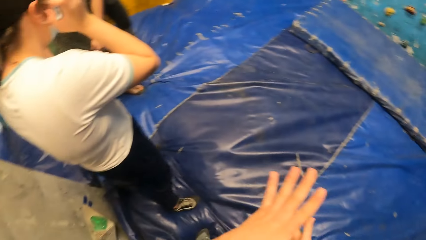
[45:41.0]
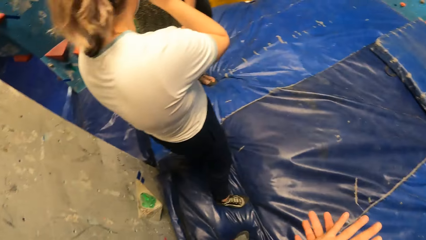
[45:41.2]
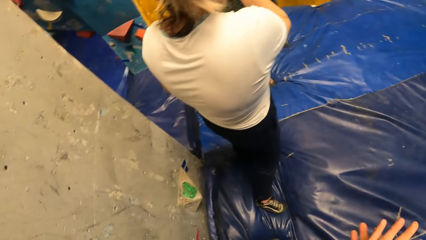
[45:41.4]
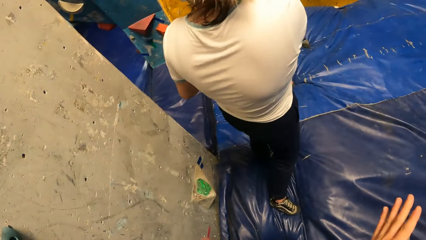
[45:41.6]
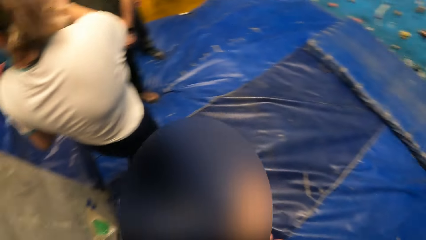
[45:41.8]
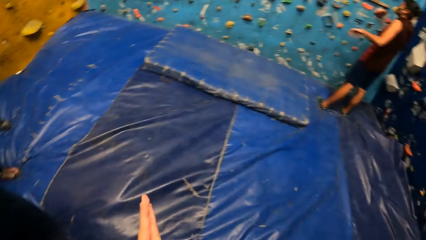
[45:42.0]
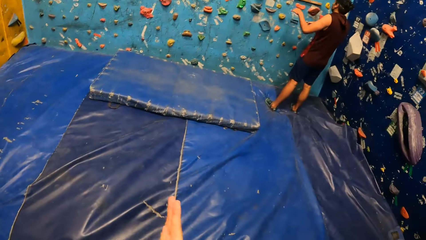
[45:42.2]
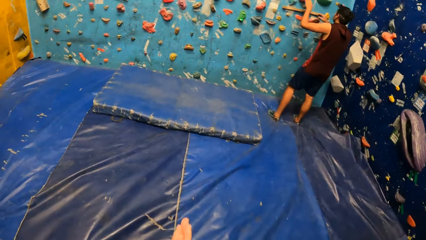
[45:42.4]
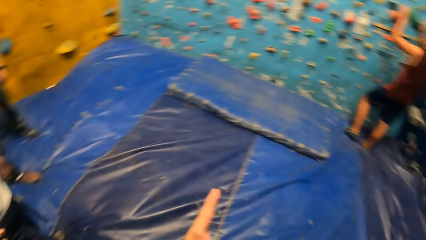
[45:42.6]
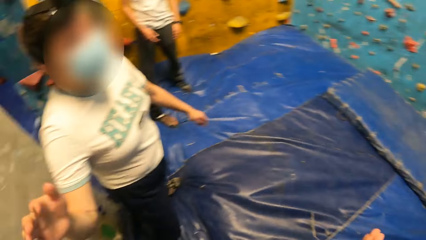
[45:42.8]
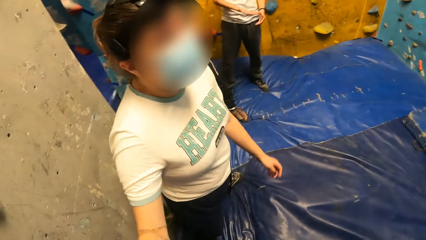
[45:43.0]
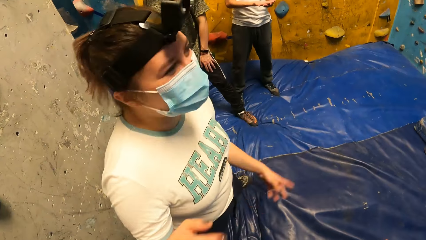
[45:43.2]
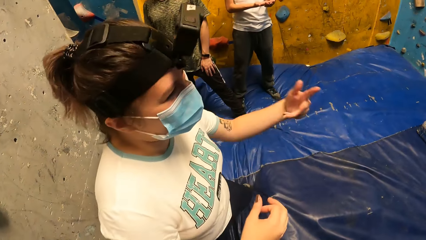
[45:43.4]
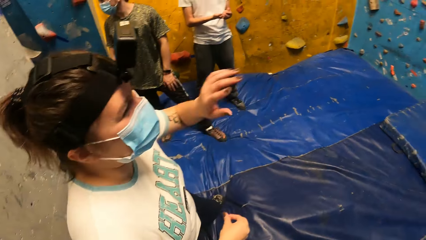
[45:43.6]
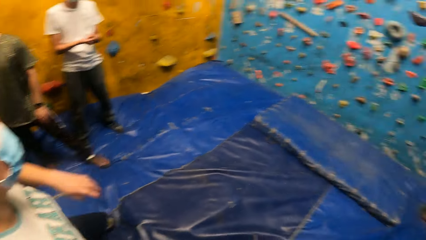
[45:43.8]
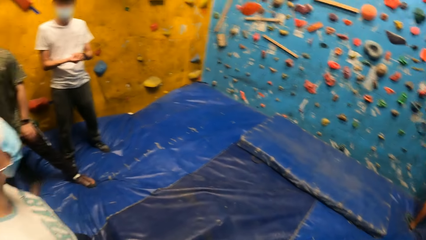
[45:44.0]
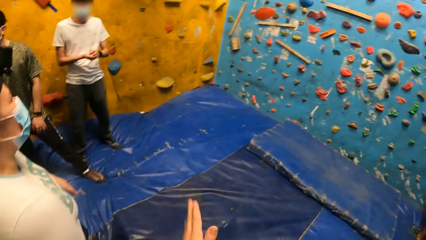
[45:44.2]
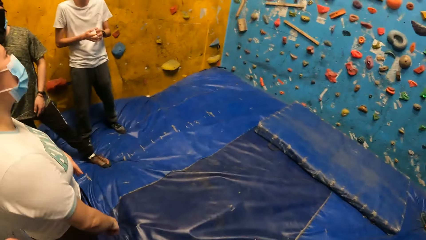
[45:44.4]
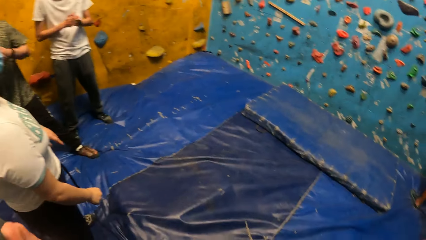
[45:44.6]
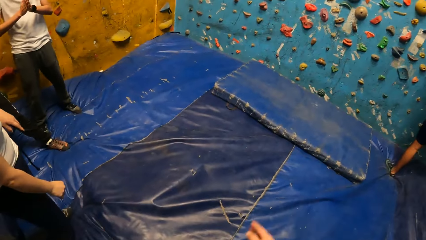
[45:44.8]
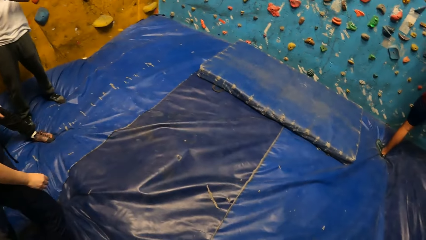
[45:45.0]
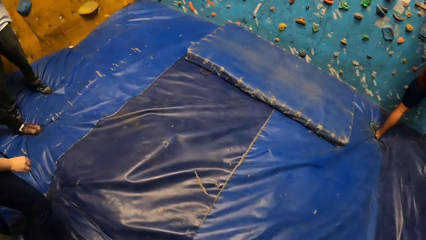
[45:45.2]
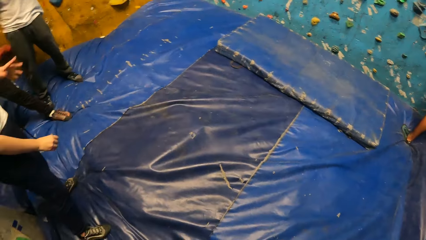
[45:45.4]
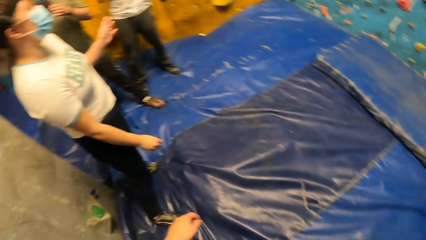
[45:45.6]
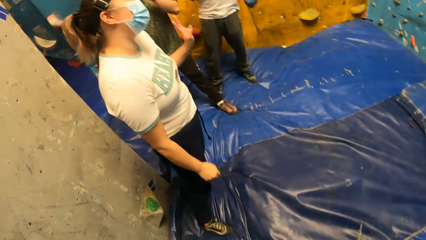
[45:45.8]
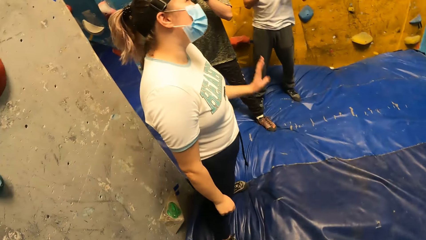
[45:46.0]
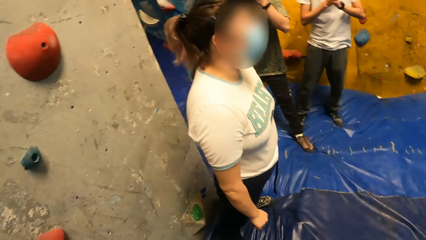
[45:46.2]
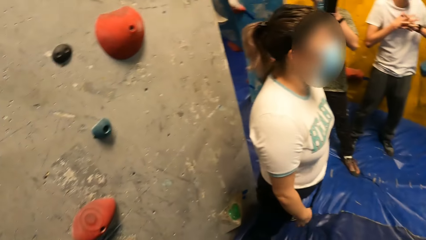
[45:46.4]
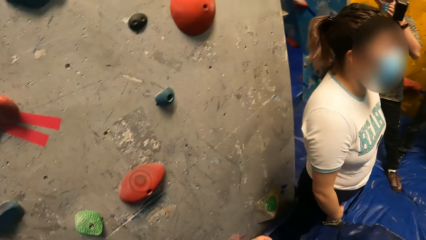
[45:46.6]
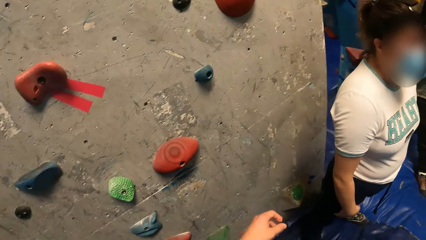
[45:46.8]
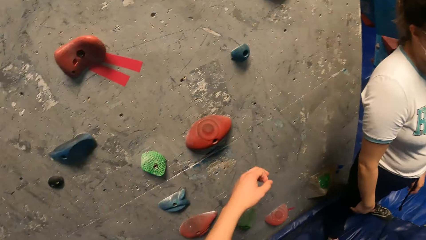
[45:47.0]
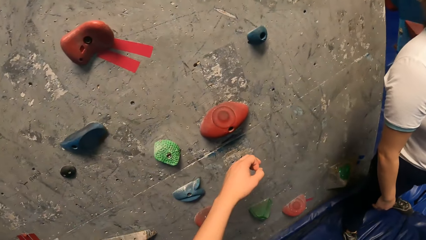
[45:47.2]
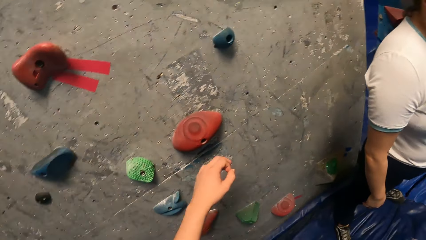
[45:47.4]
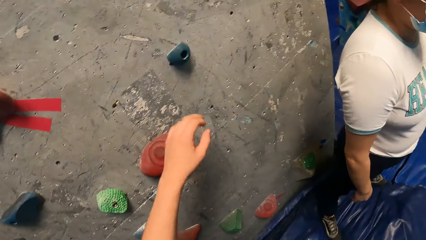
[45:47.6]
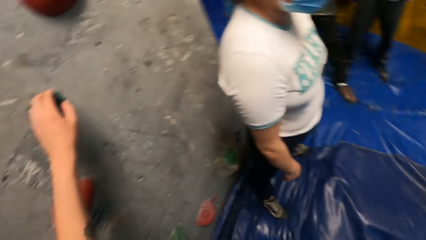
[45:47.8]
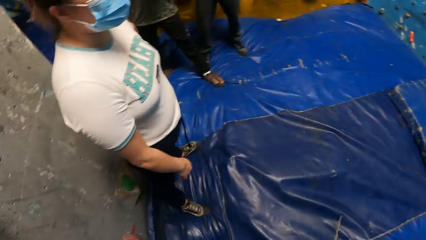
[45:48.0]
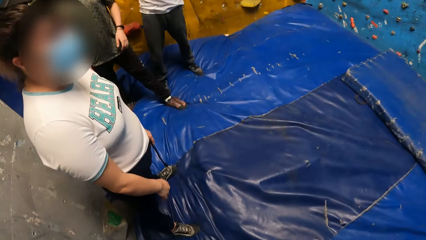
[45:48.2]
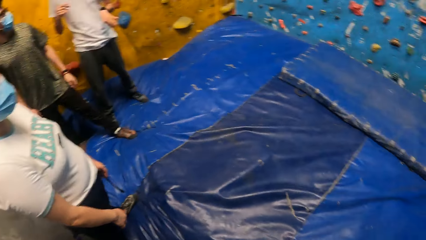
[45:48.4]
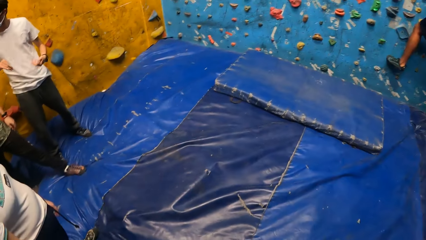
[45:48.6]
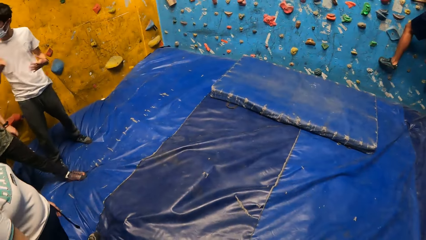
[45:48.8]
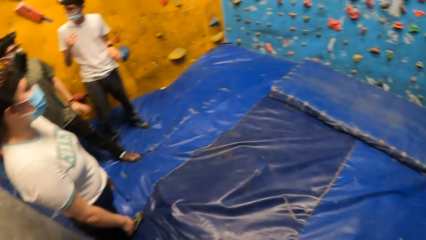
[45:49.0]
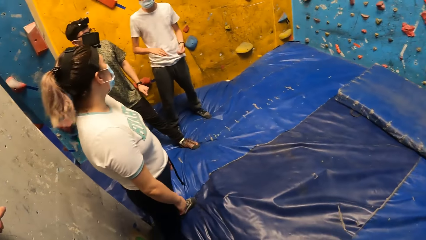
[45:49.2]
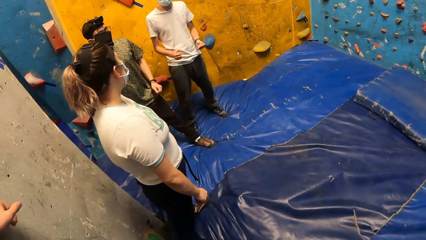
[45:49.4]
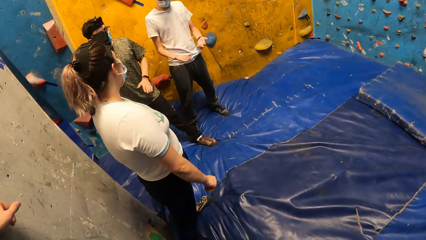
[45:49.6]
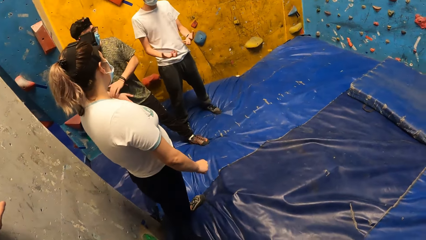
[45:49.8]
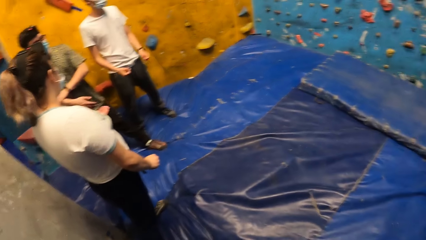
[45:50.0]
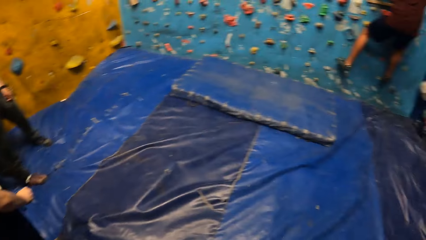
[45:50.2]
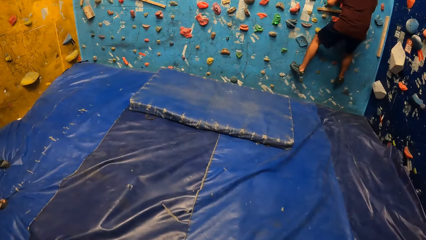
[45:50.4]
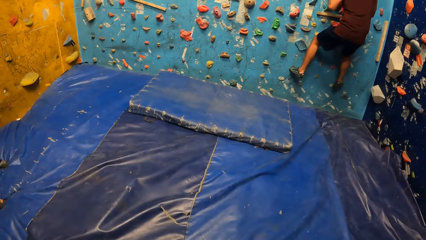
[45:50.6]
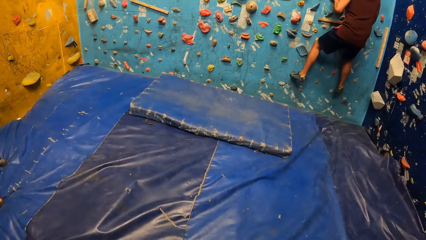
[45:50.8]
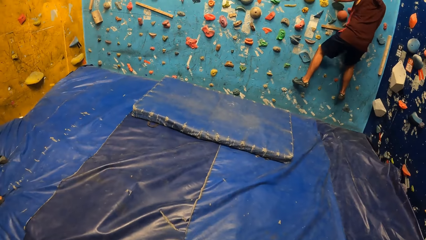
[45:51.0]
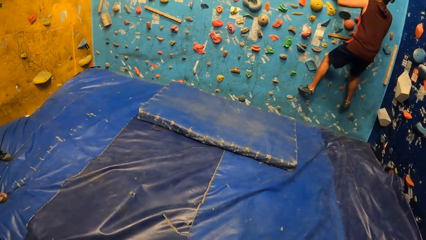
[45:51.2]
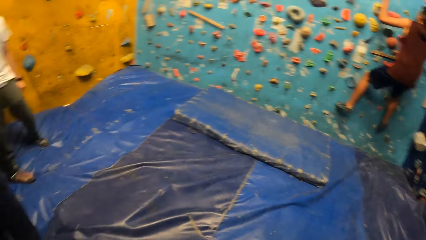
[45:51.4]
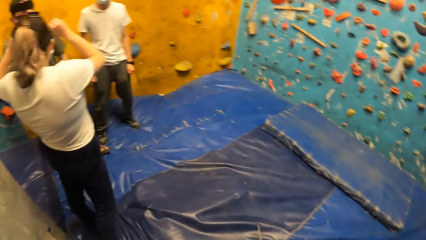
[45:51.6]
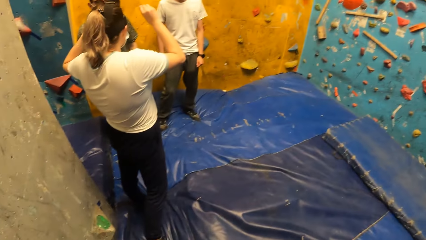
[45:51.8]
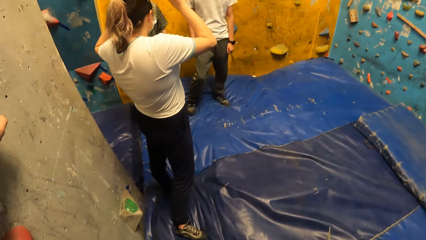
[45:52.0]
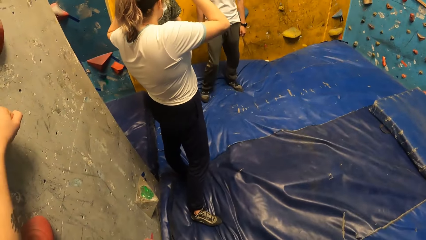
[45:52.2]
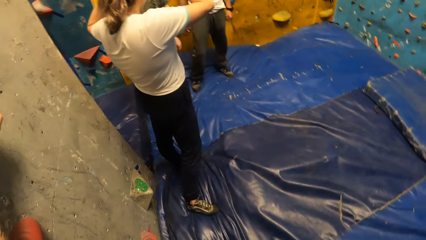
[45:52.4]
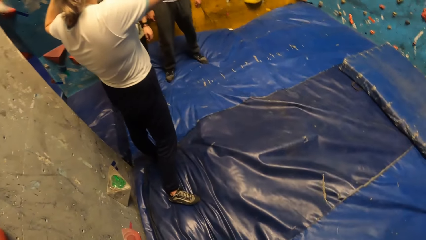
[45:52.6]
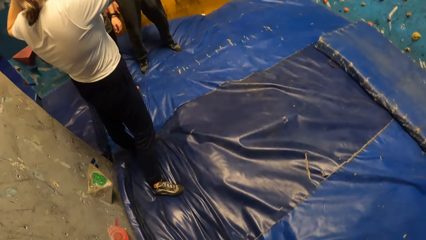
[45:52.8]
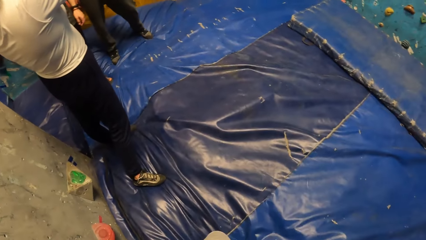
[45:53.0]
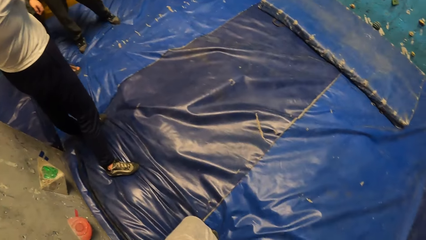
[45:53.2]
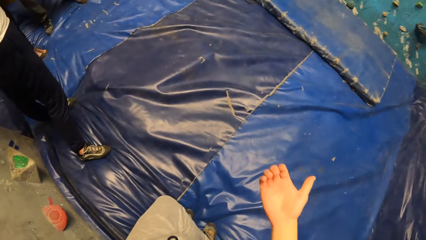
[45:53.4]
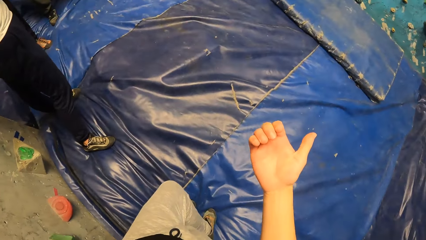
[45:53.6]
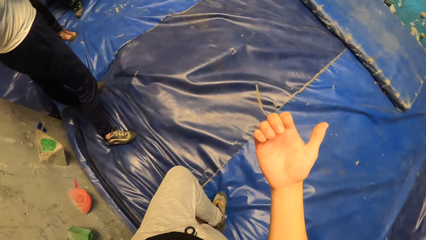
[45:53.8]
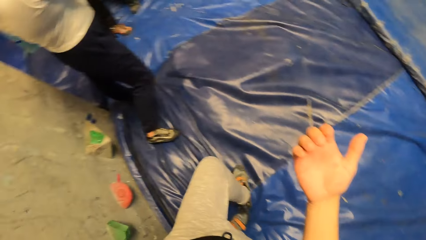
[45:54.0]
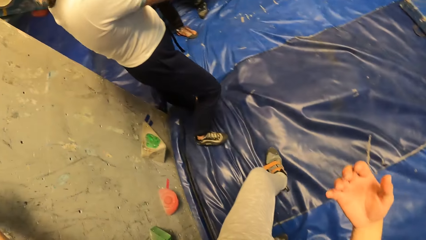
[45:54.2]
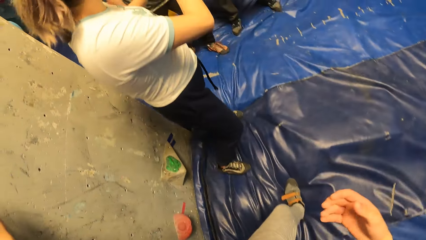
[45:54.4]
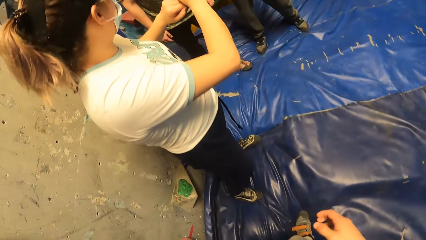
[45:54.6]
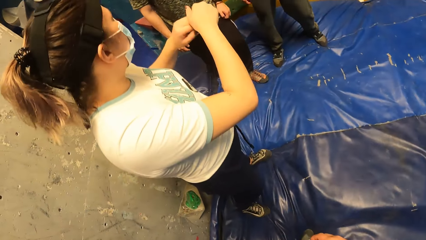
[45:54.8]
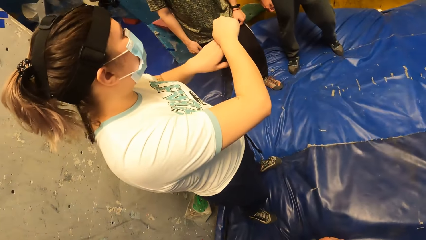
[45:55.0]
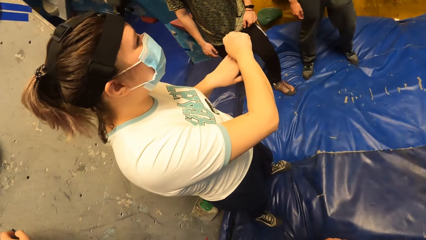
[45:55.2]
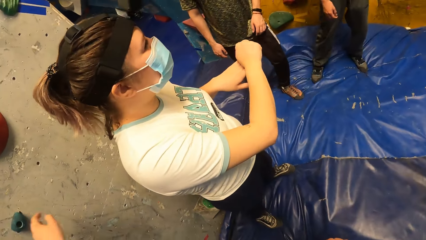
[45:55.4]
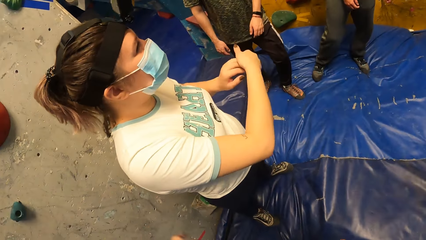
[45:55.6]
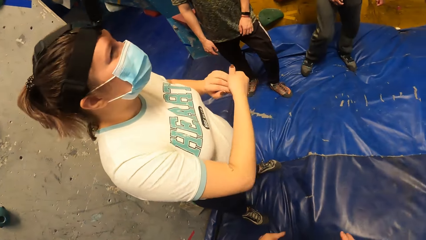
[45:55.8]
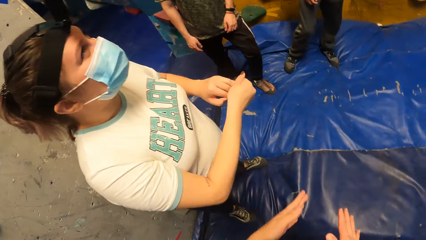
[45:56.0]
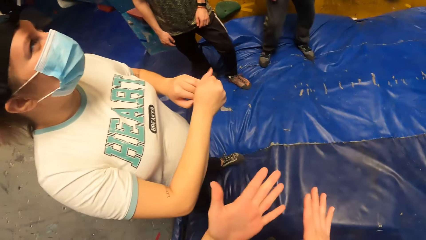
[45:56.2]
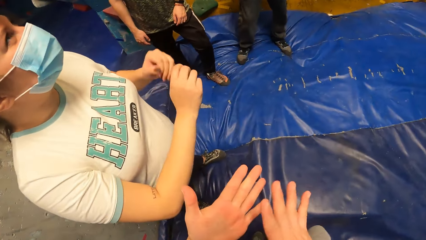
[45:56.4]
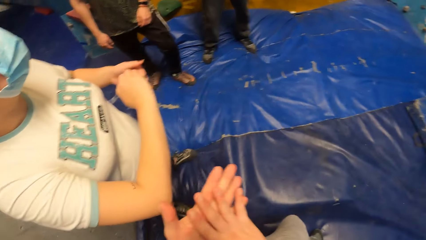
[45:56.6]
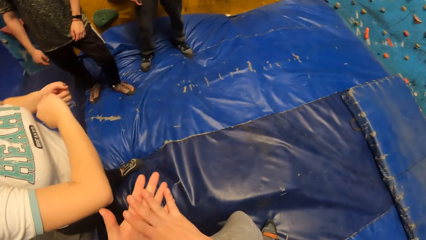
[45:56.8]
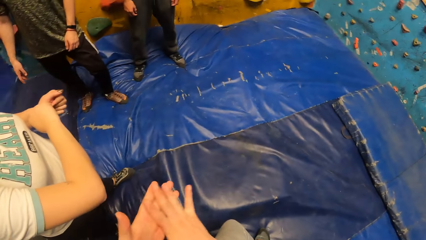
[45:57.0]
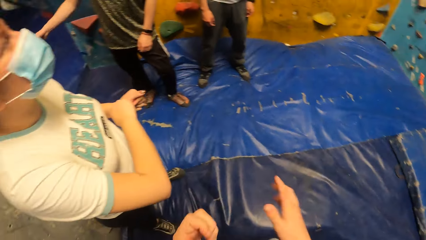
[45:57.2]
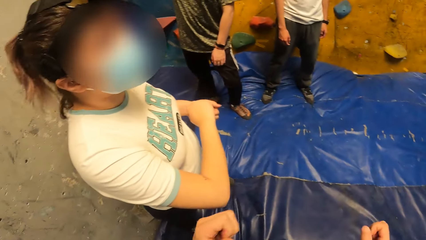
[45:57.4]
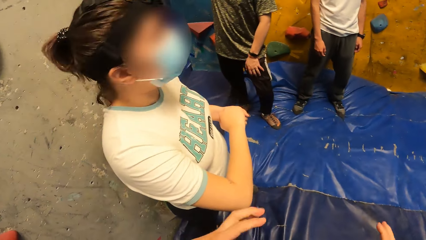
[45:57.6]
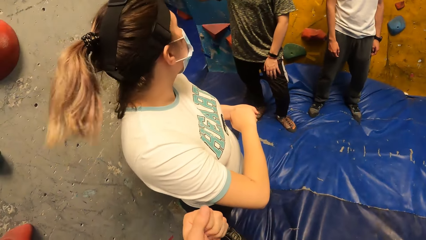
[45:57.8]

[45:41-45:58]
The camera wearer converses with a woman. They look at a person. They interact with another person. They touch the wall and look around. The first person climbs the wall. Another person talks to the second person. The camera wearer looks at the first person. They look at the palm of the right hand. They walk on the beam.
